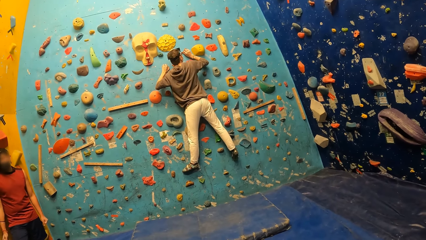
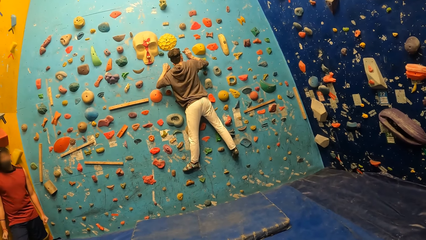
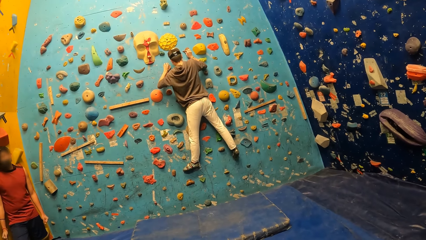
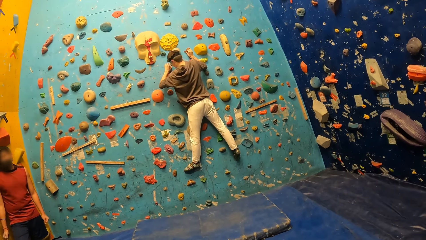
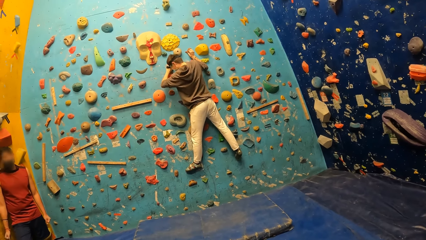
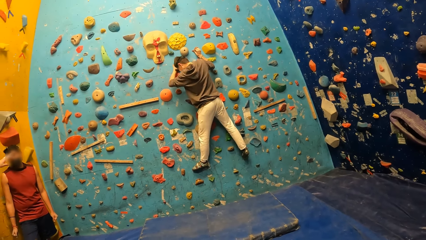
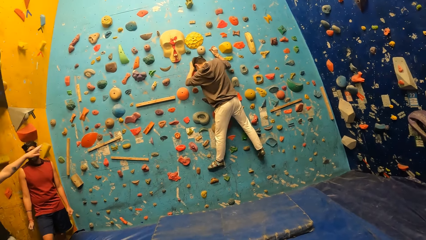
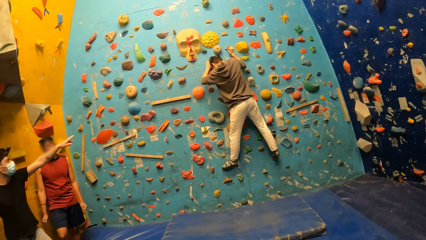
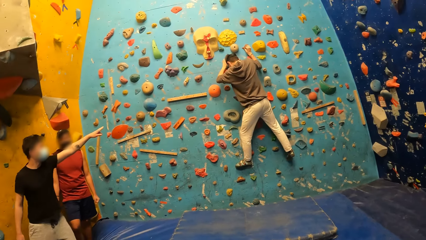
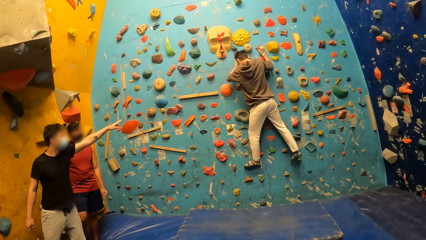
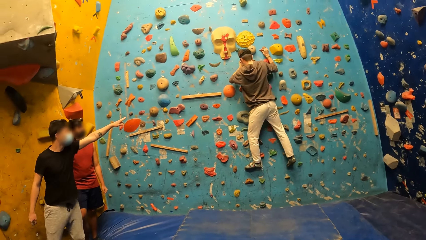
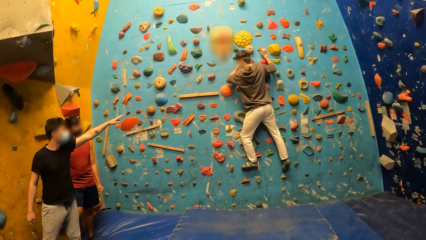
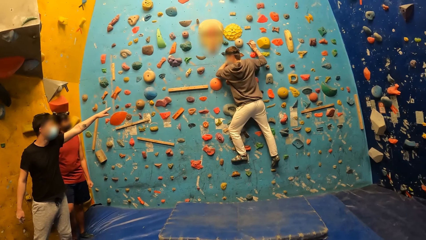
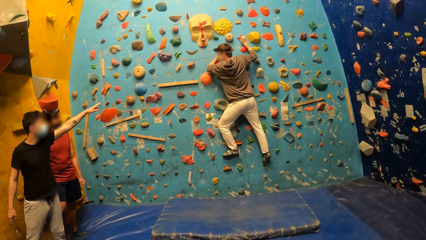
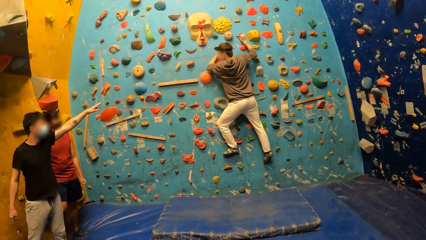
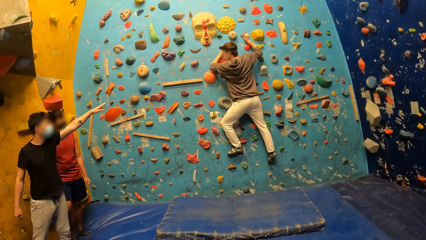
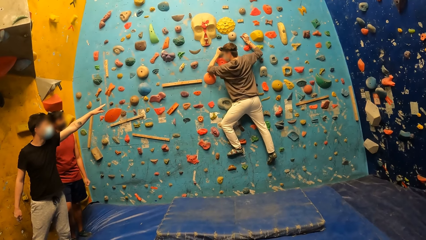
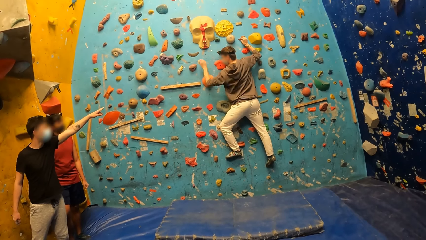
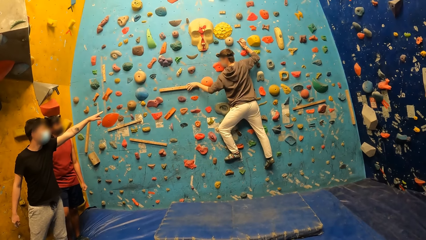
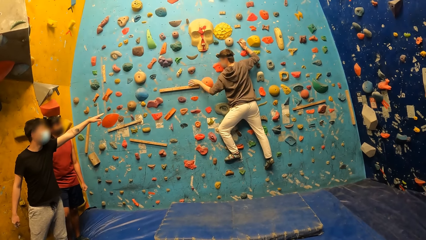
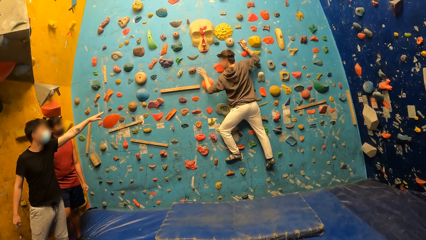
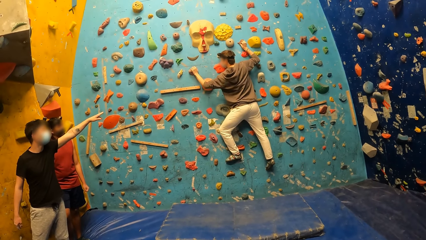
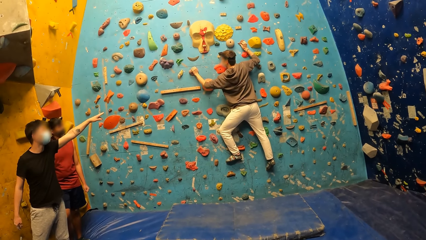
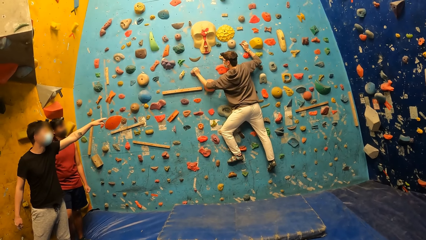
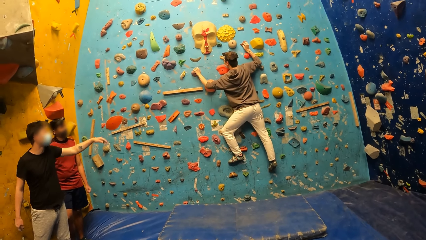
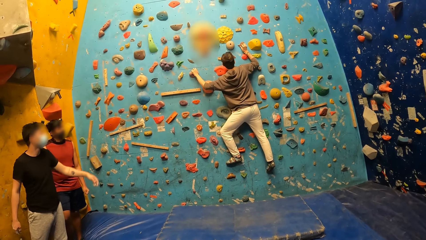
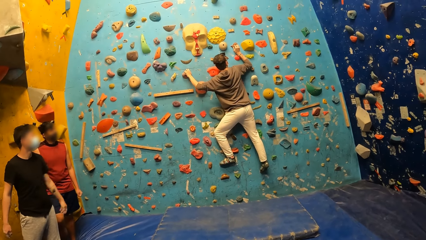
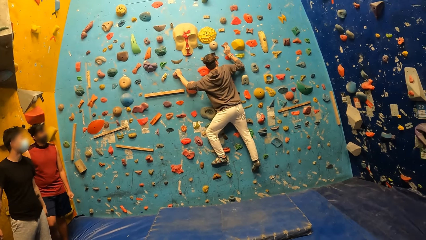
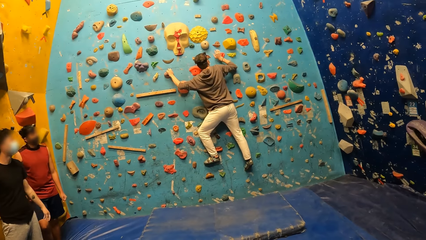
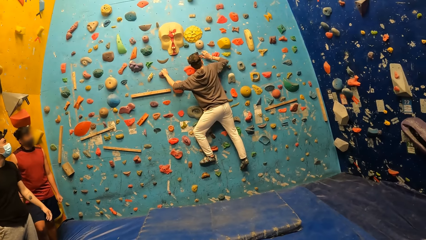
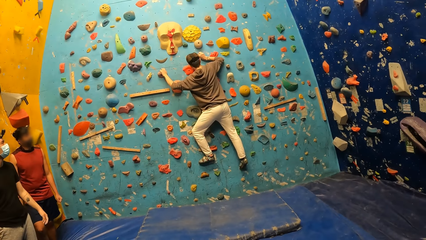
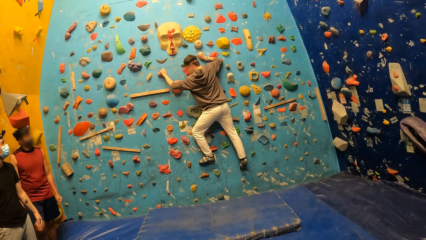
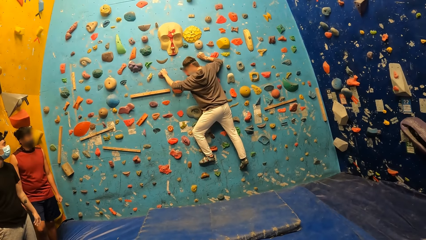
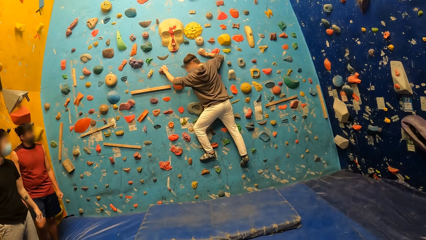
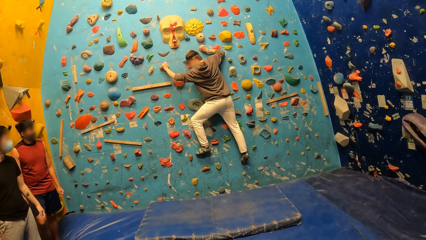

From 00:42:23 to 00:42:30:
A man climbs the bouldering wall.

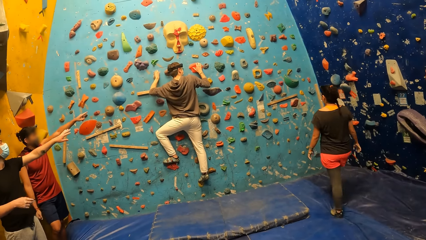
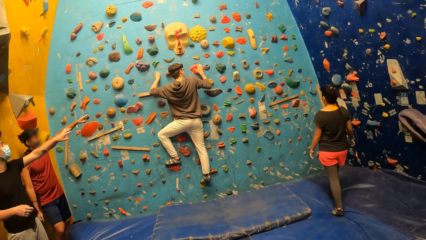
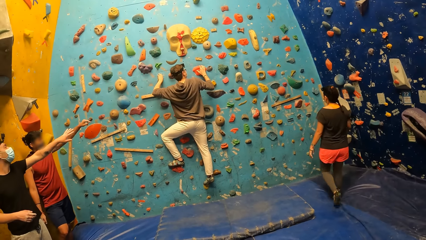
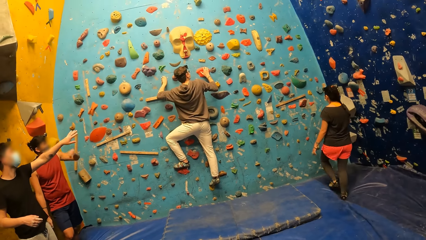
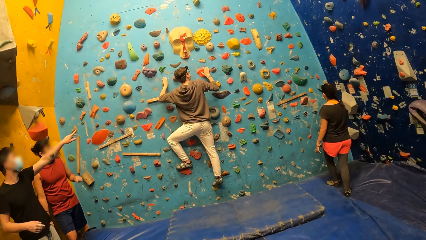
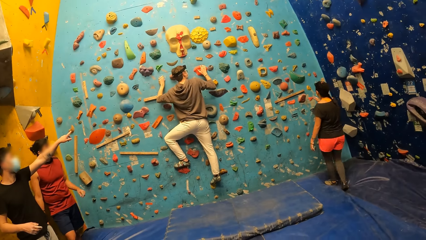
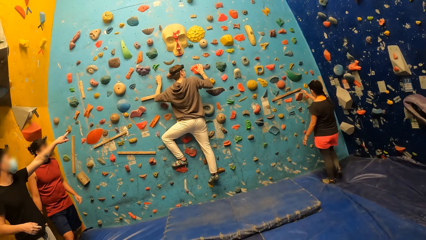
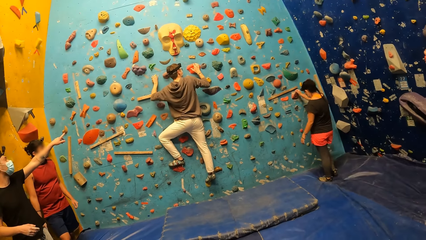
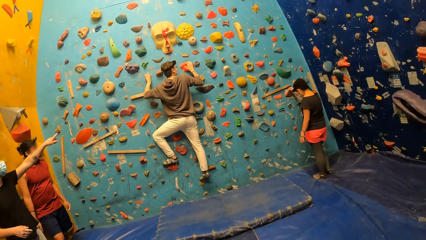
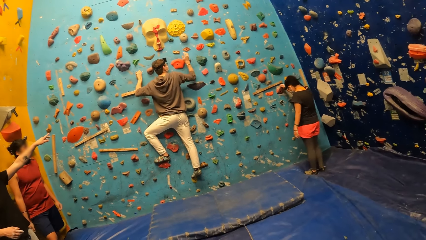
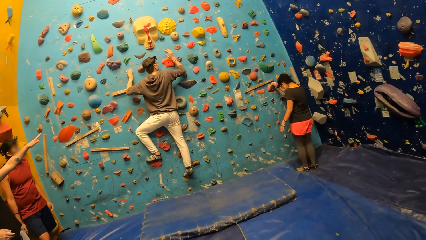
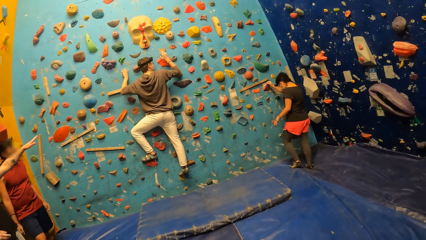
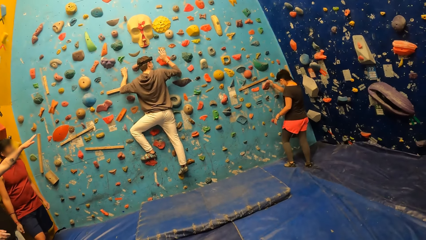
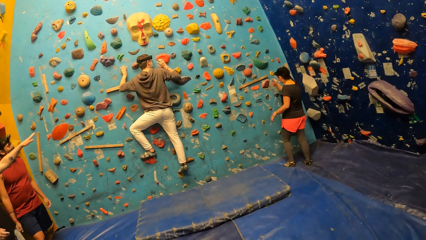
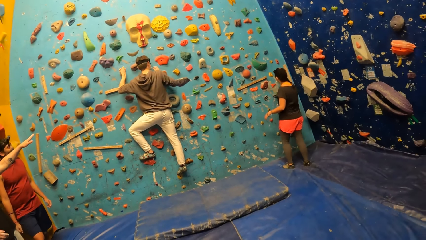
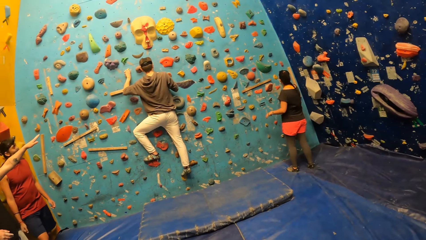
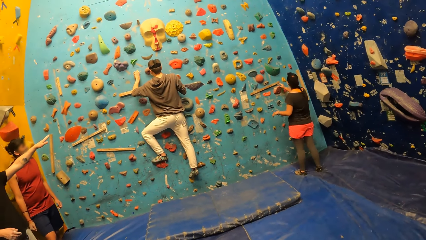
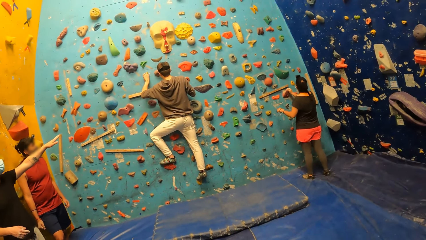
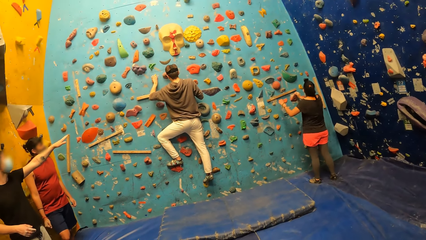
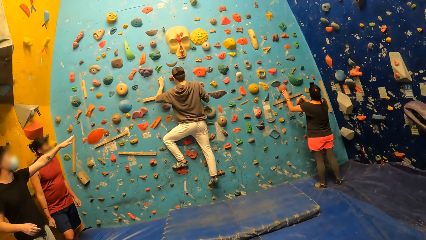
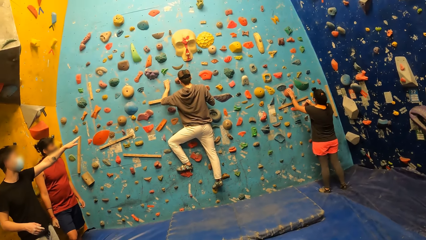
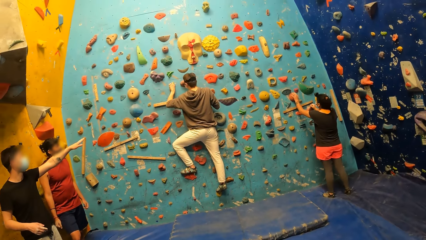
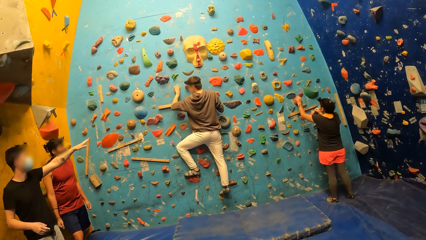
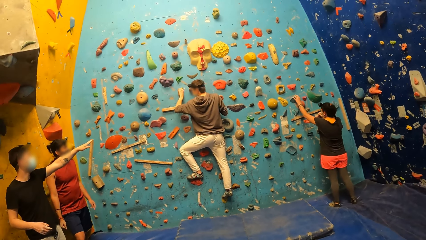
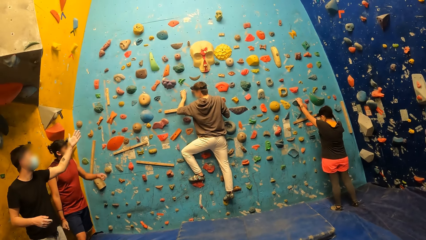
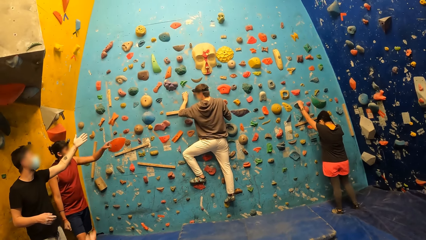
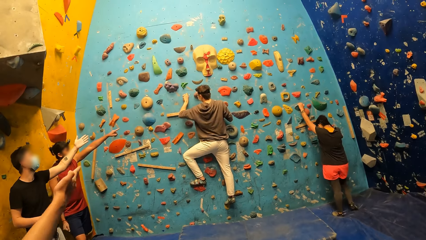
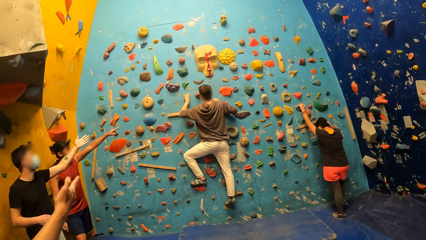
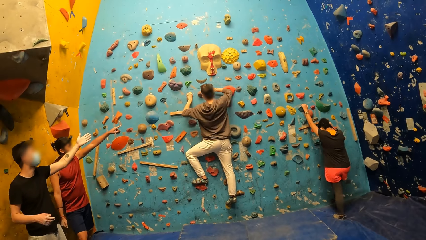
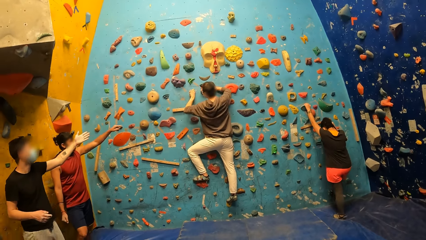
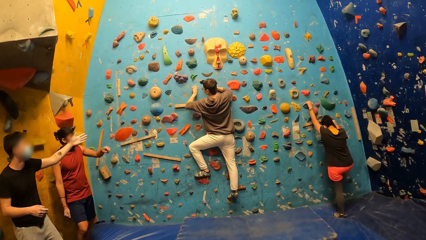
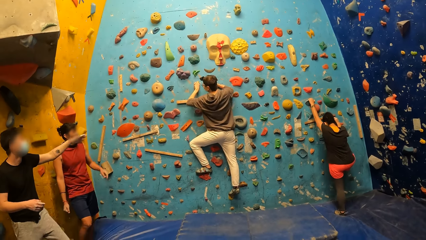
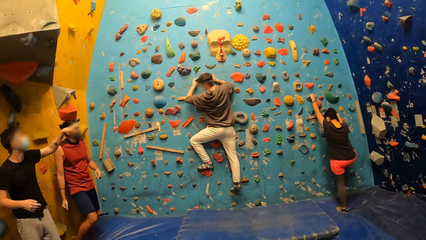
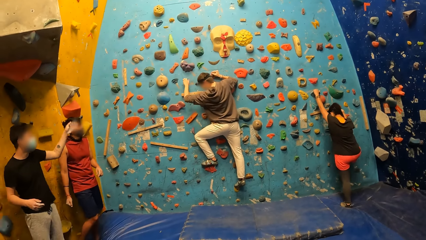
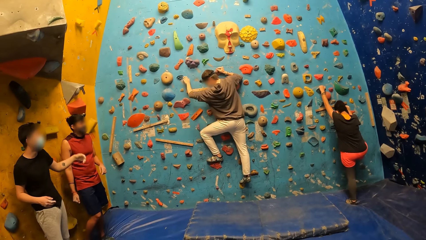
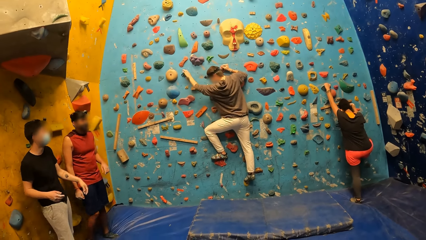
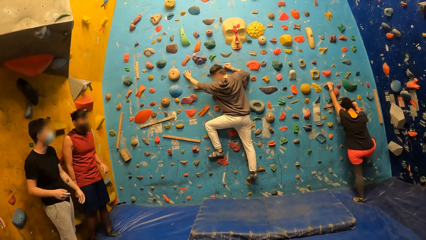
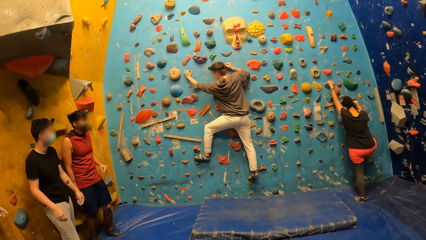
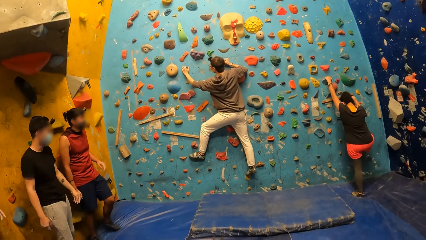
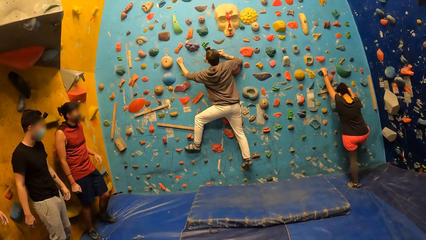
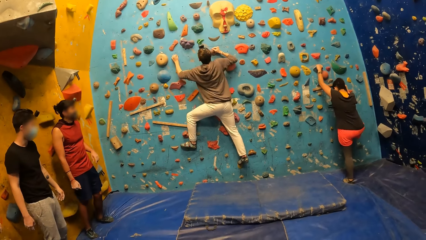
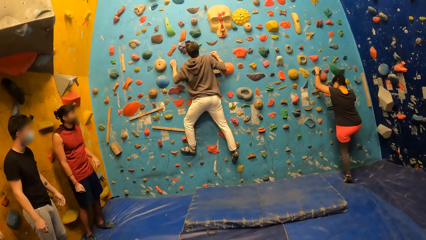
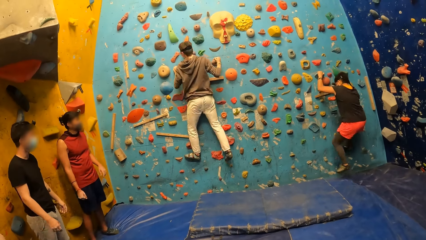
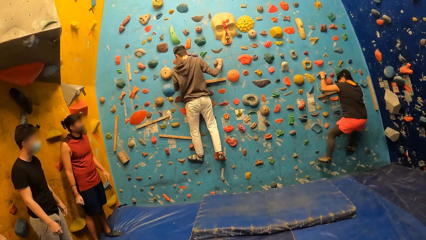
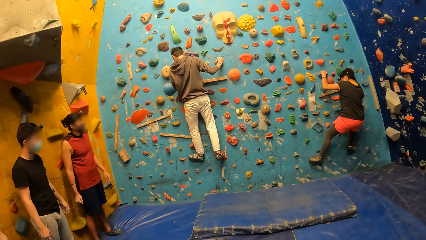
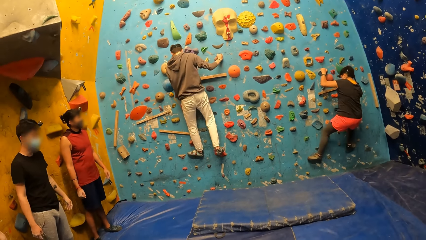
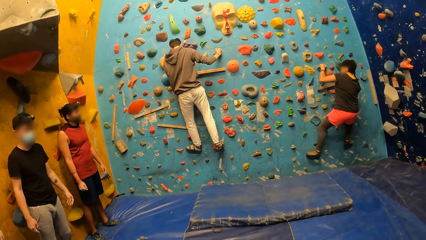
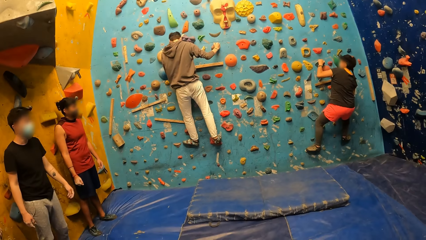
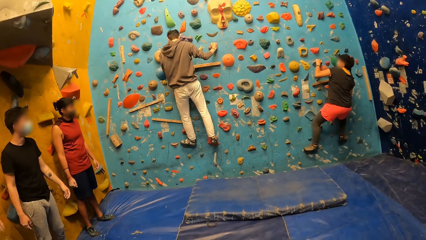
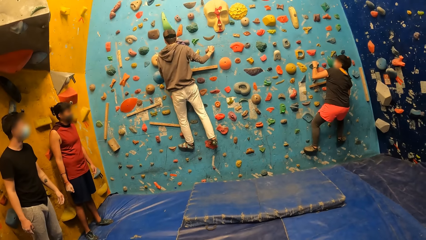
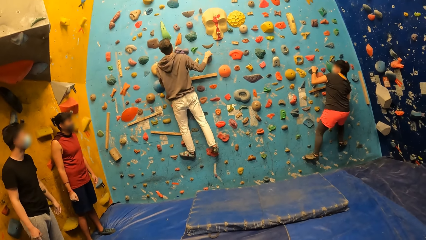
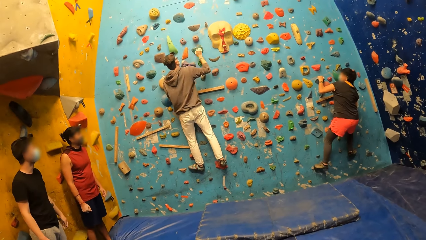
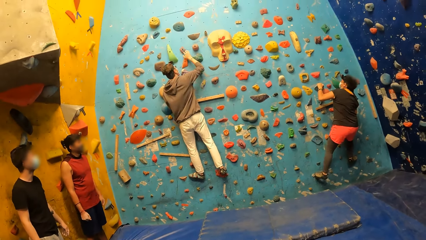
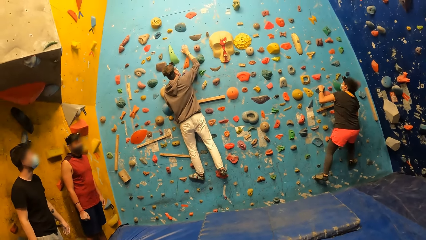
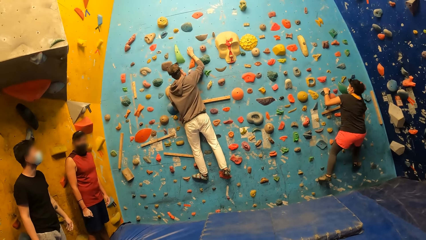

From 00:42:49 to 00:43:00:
A woman places her right hand on the crimp bouldering wall. The woman climbs the bouldering wall.
